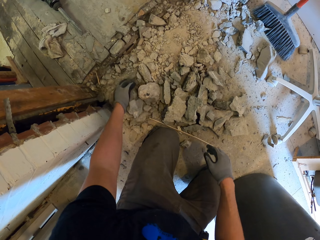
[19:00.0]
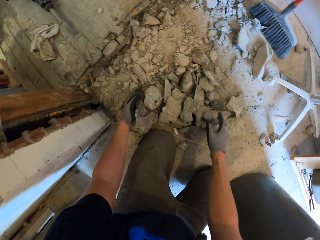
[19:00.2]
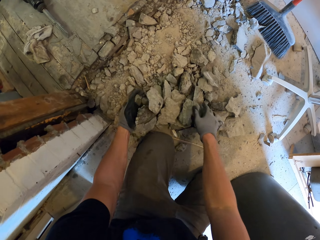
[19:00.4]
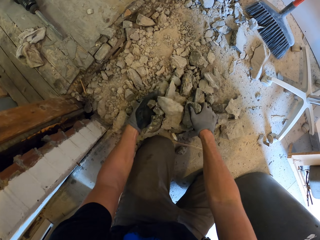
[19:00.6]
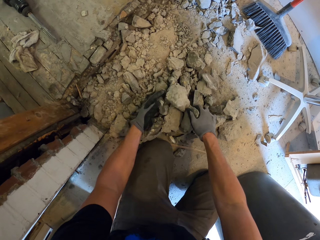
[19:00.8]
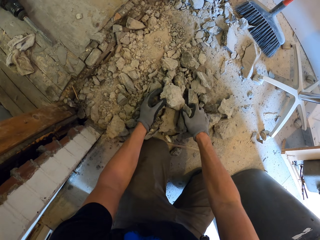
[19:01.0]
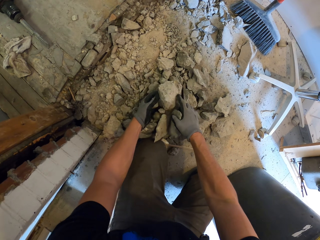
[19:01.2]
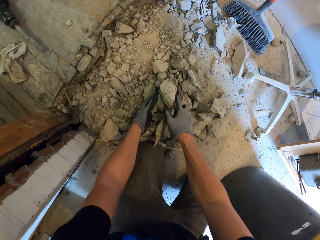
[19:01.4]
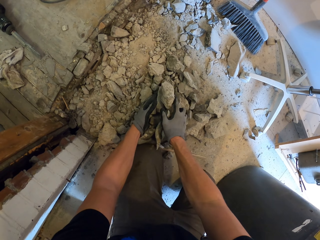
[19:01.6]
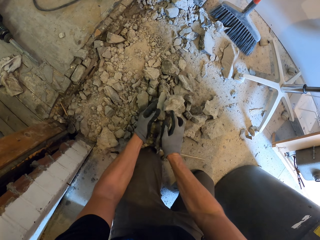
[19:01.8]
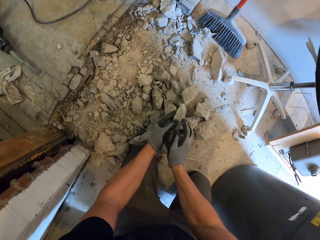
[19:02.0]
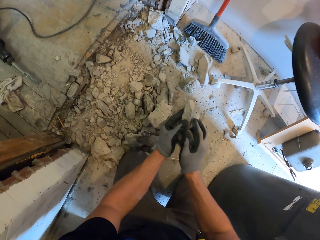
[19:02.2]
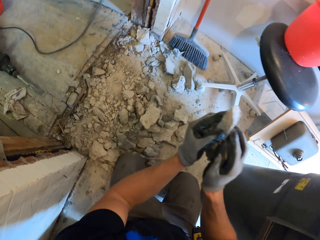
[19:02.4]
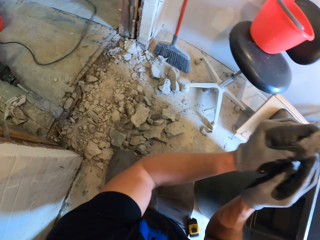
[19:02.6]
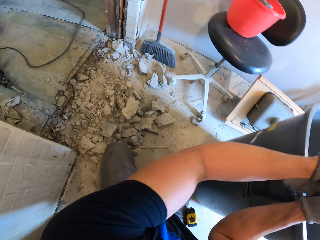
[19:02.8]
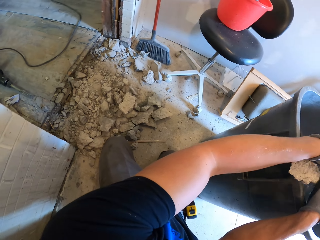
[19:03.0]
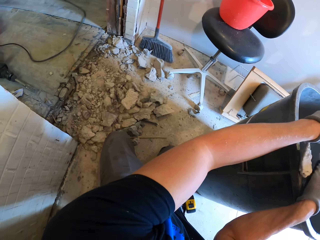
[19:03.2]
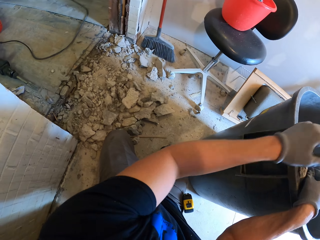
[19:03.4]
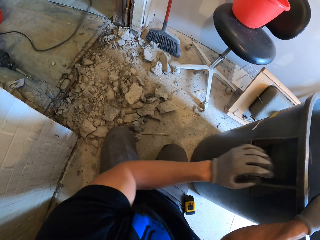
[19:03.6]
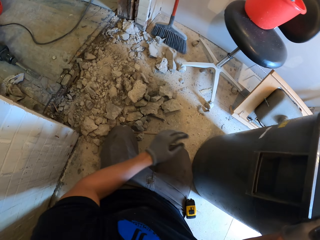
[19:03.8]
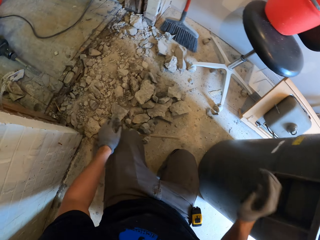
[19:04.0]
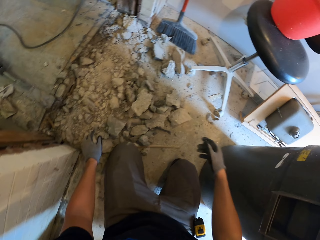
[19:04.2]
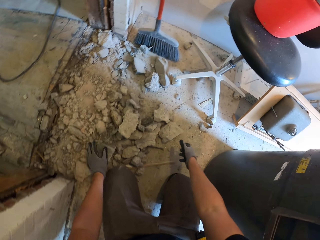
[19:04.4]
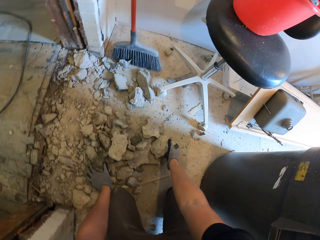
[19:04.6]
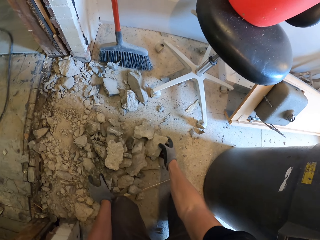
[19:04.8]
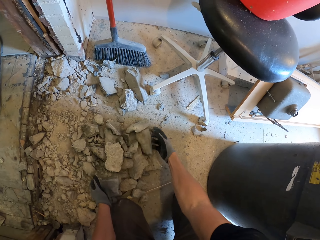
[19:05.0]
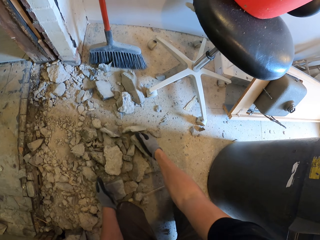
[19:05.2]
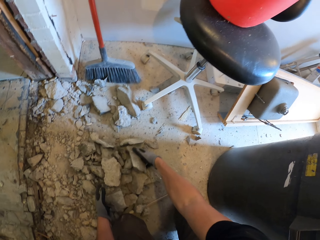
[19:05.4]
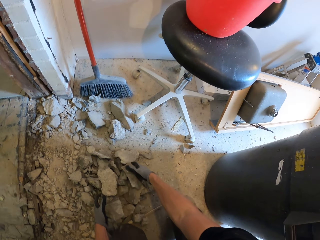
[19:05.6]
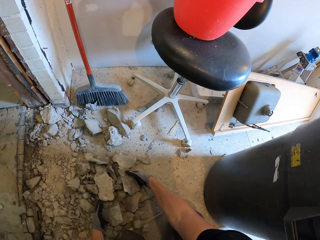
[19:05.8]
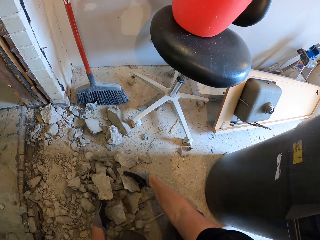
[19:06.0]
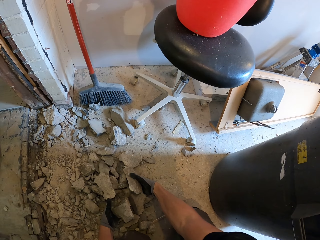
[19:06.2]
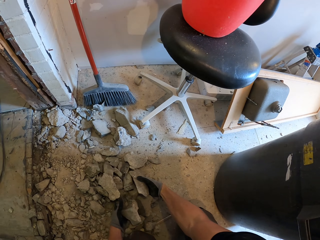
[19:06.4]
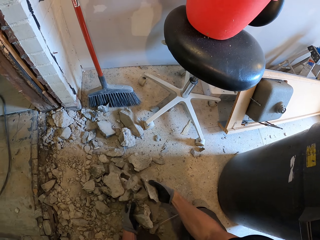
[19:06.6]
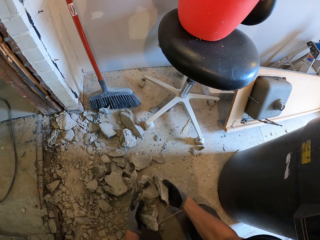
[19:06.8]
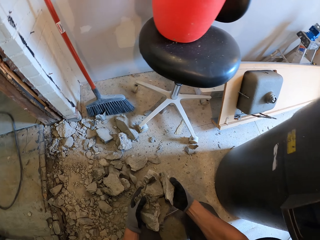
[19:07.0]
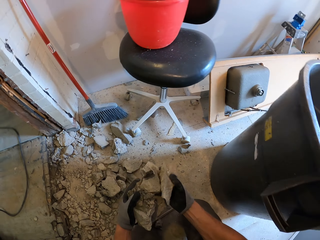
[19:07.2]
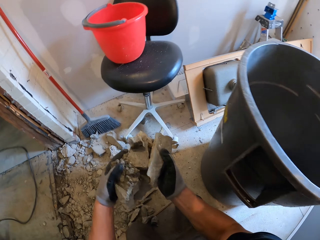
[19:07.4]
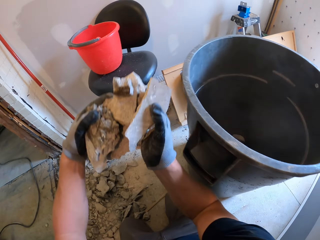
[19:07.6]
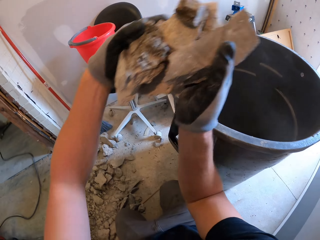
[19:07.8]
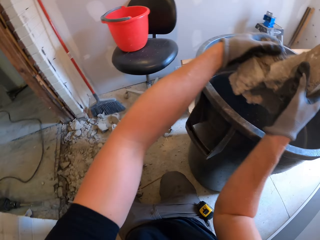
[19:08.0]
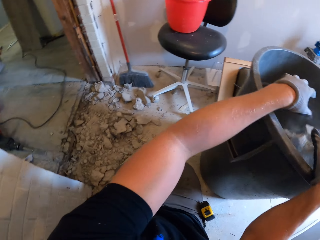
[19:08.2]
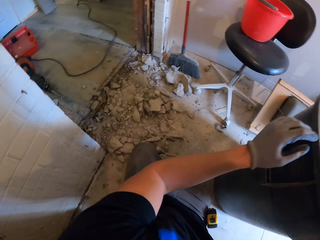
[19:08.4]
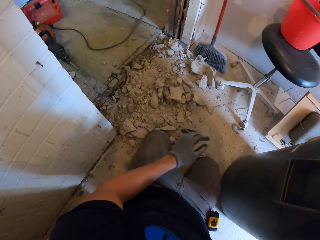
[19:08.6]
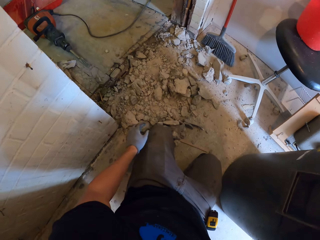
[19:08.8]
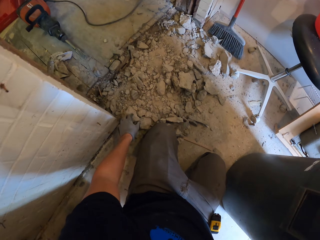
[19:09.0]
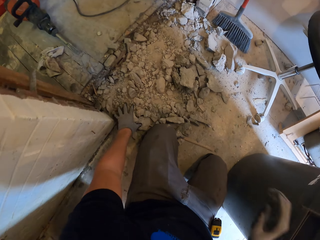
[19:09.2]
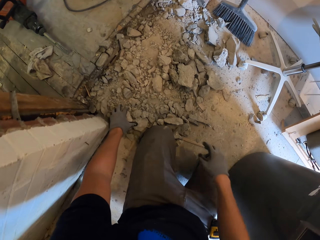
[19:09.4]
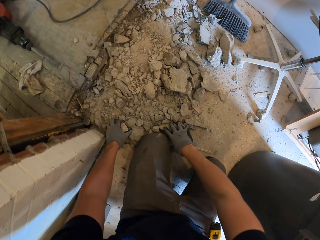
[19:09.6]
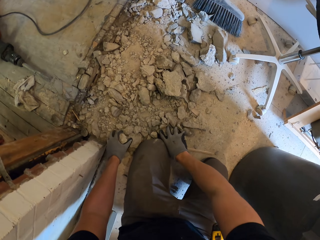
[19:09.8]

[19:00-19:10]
The camera wearer collects the concrete. They put the concrete in the dustbin. They take the concrete. They put the concrete in the dustbin.

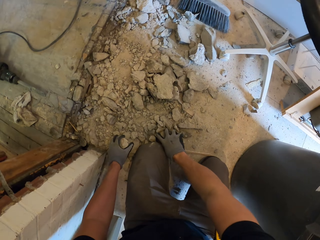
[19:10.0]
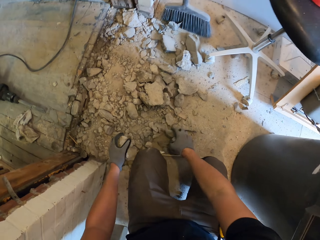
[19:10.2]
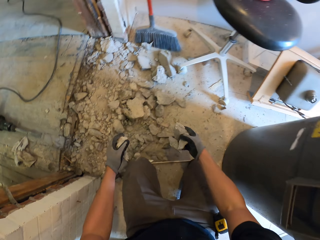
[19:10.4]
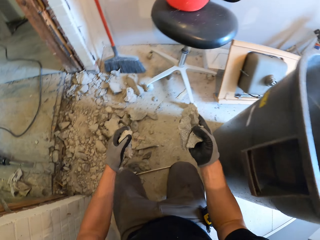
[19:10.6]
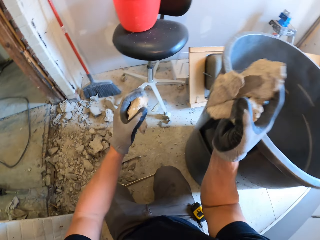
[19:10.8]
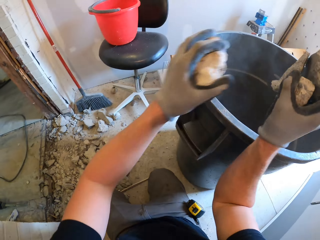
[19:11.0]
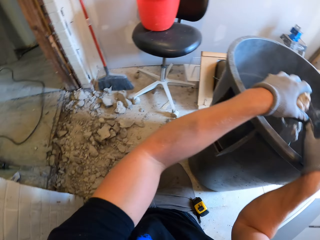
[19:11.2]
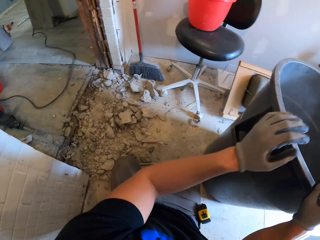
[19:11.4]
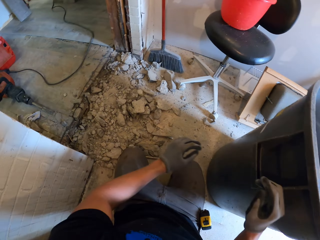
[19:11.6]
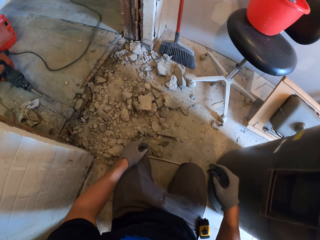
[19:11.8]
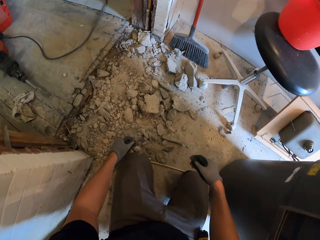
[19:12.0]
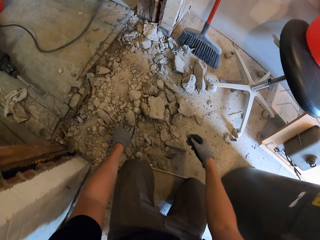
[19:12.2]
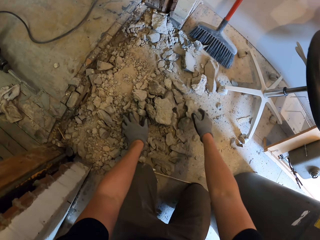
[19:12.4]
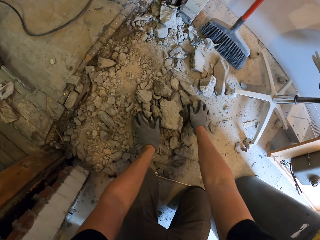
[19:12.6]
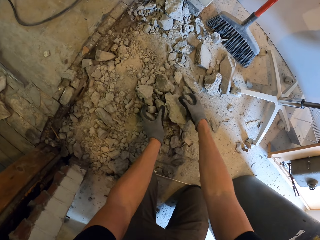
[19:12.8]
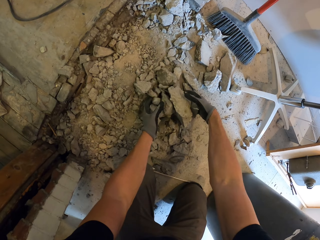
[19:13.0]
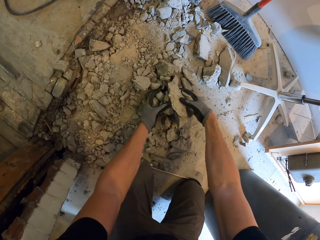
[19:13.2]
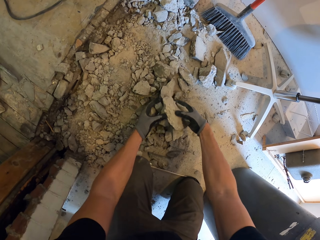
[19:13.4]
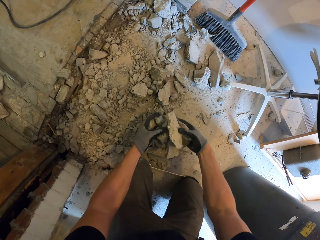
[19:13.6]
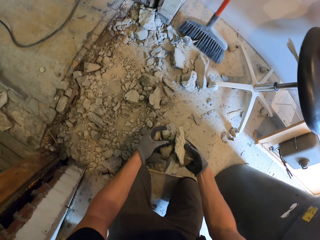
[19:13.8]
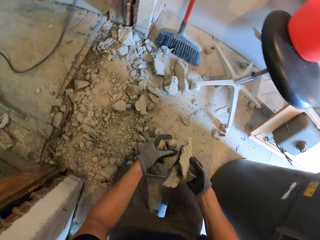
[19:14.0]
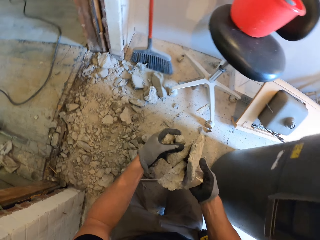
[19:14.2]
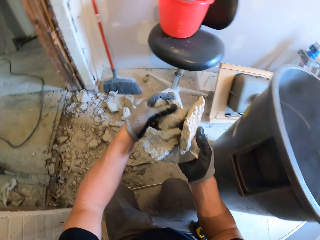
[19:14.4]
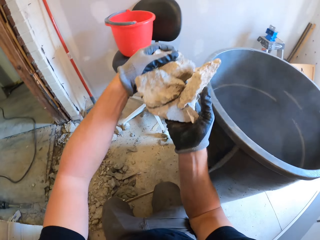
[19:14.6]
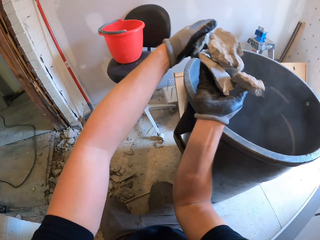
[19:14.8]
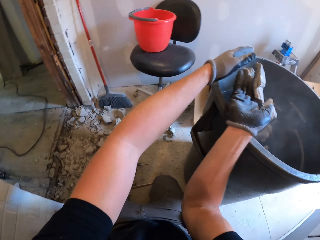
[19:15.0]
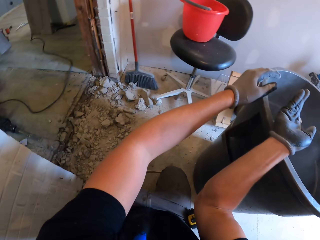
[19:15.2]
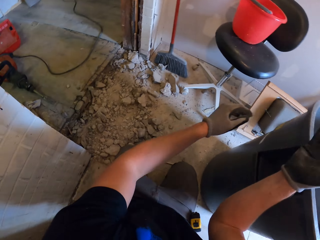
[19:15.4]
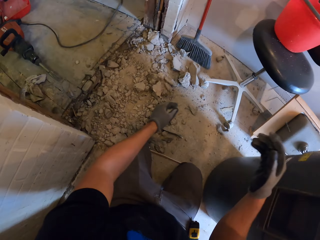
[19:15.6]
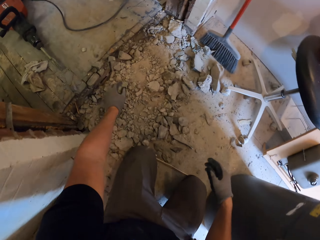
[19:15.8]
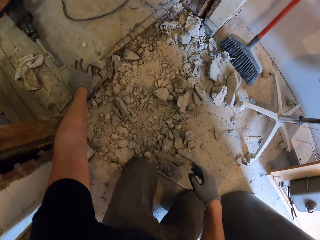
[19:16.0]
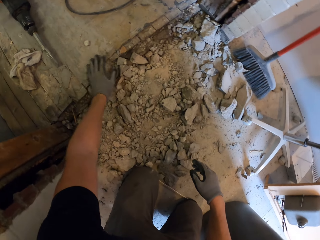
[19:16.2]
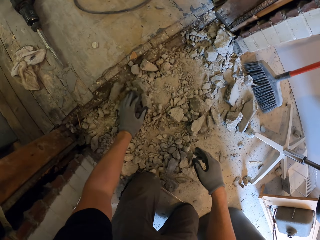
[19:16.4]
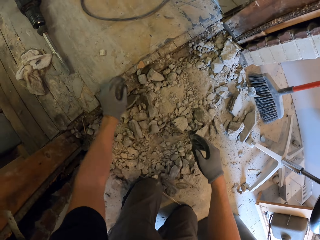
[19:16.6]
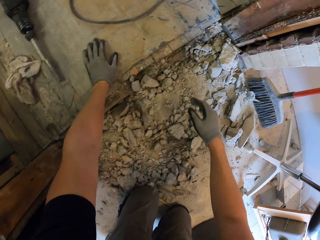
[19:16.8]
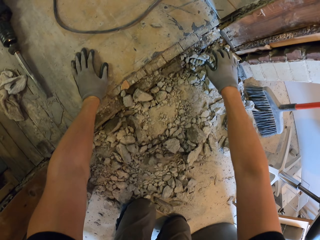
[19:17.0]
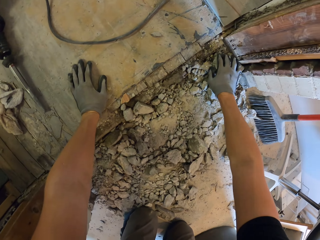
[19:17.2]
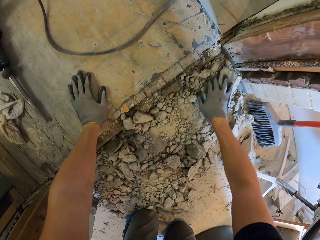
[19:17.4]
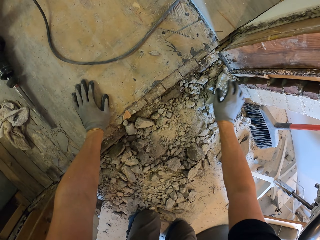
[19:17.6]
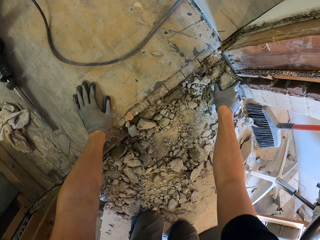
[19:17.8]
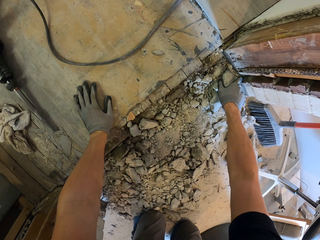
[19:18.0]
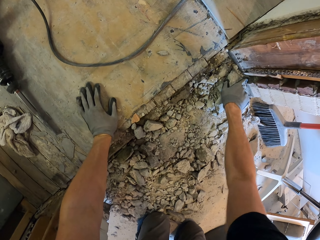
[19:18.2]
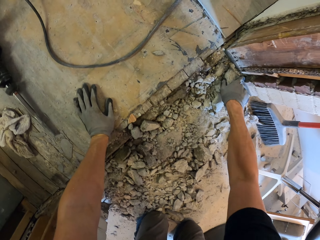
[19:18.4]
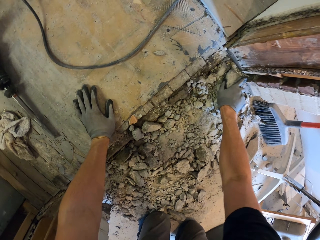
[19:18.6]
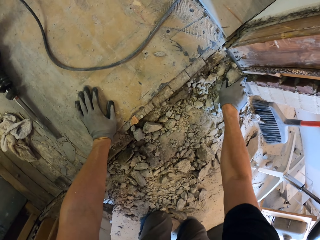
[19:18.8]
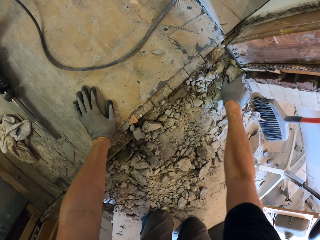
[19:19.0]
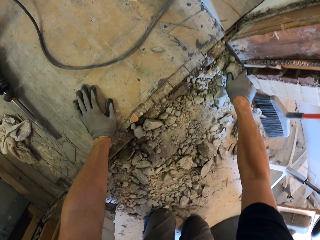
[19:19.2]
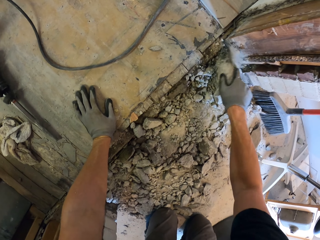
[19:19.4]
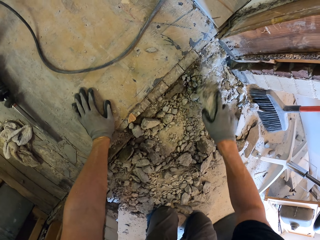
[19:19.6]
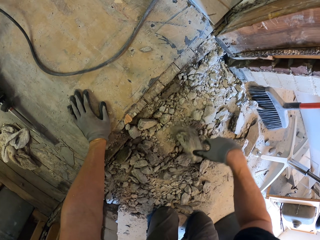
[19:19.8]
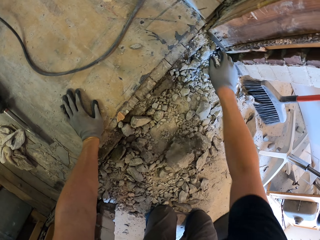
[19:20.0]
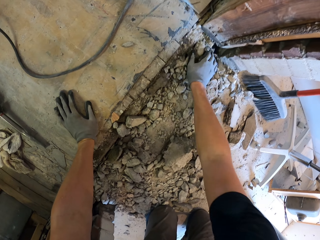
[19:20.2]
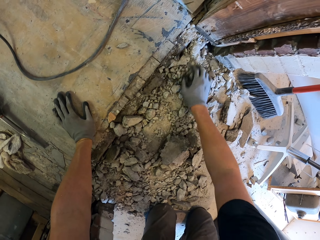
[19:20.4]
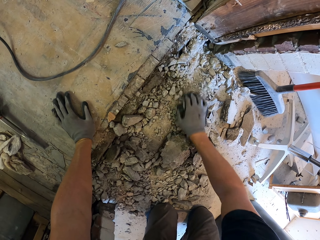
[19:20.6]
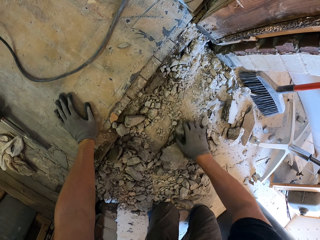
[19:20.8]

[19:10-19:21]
The camera wearer picks concrete. They put the concrete in the dustbin. They pick the concrete. They put the concrete in the dustbin. They collect the concrete together. They remove the concrete from the floor.
